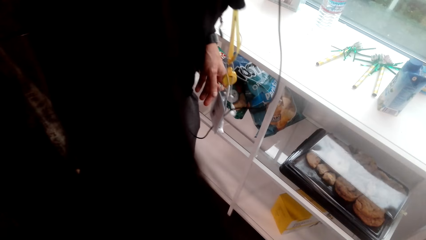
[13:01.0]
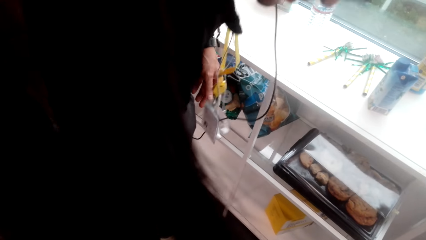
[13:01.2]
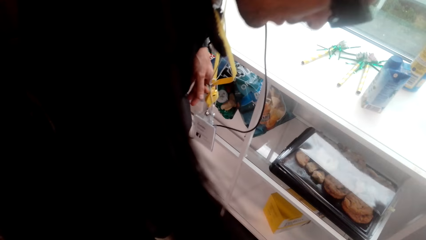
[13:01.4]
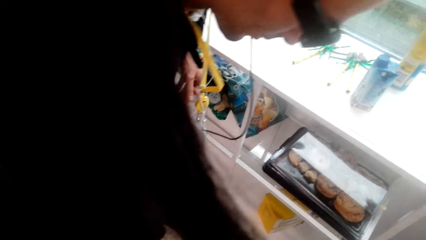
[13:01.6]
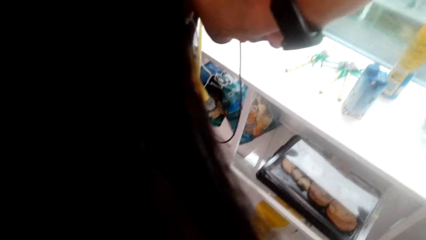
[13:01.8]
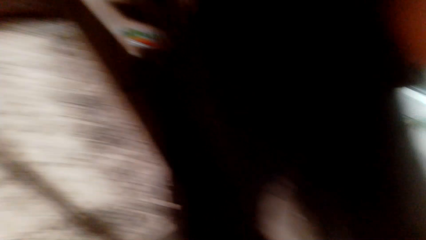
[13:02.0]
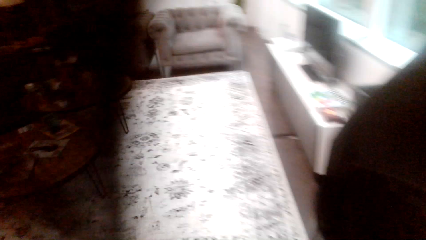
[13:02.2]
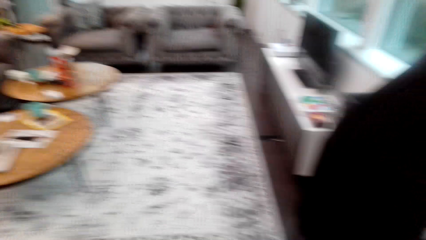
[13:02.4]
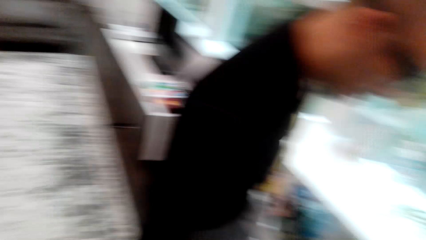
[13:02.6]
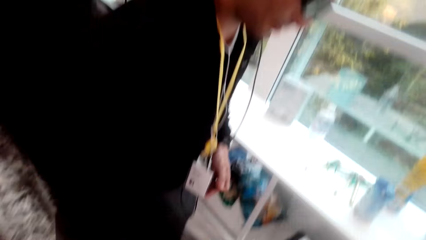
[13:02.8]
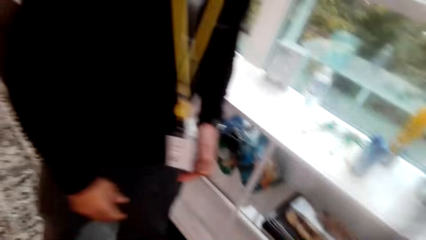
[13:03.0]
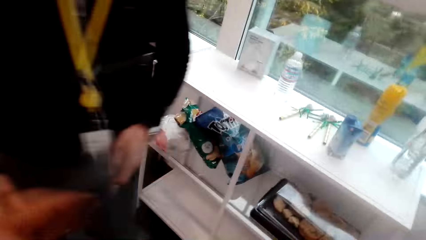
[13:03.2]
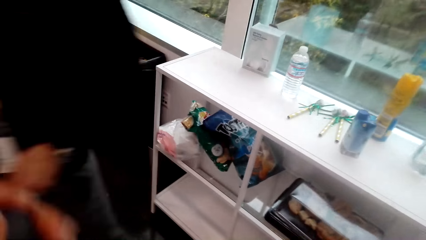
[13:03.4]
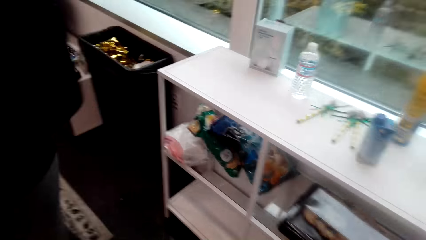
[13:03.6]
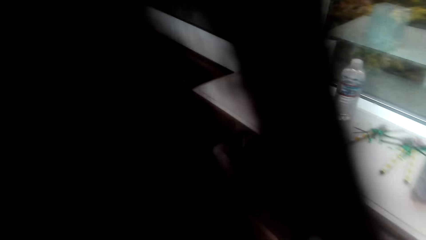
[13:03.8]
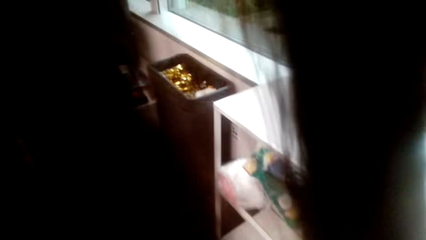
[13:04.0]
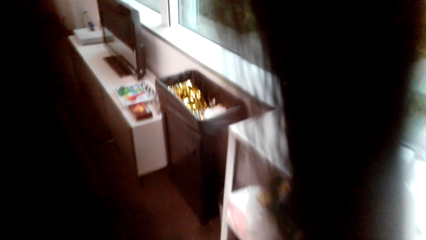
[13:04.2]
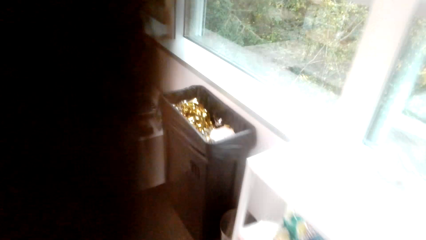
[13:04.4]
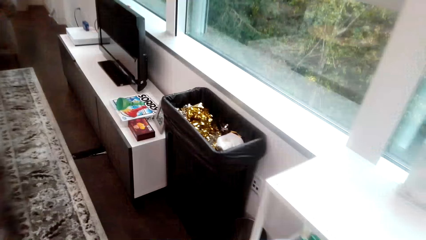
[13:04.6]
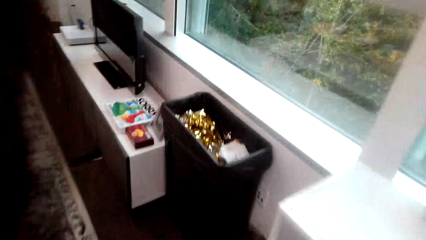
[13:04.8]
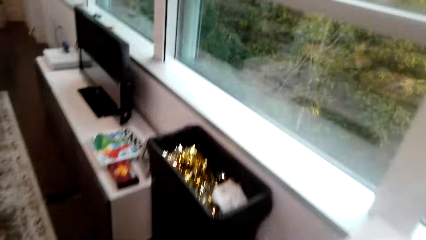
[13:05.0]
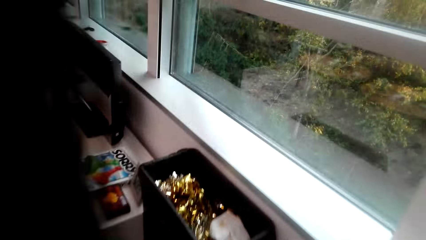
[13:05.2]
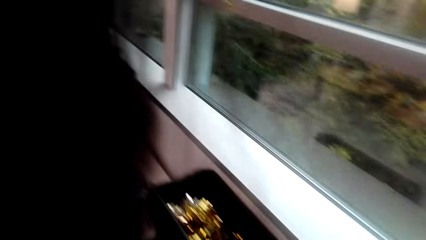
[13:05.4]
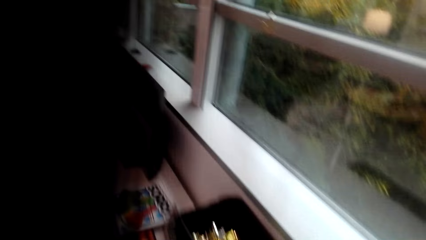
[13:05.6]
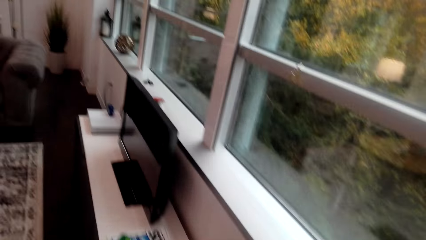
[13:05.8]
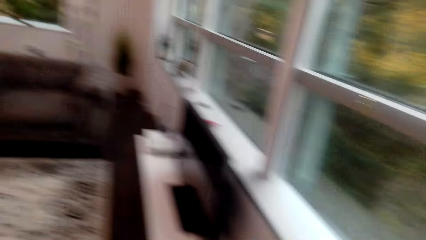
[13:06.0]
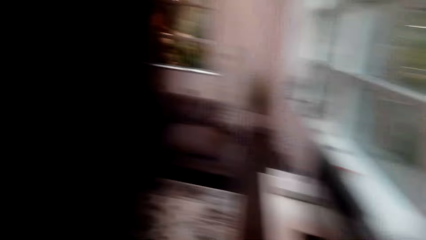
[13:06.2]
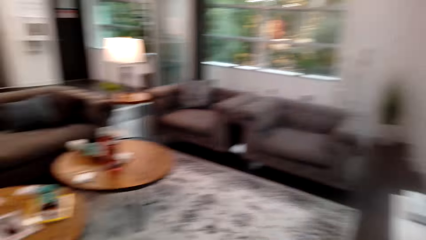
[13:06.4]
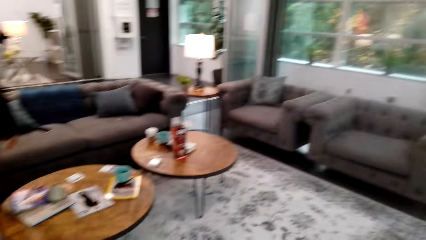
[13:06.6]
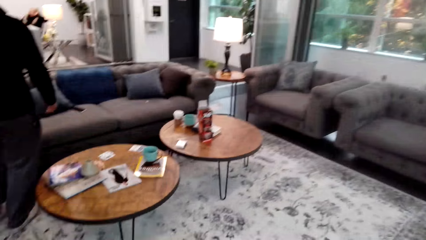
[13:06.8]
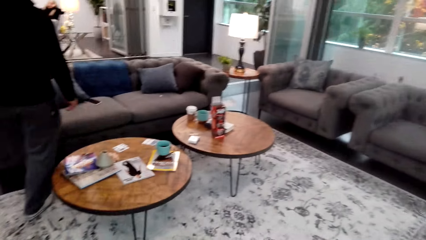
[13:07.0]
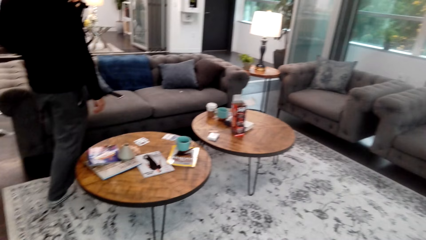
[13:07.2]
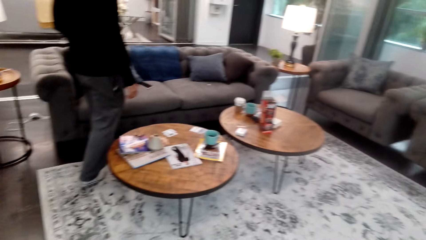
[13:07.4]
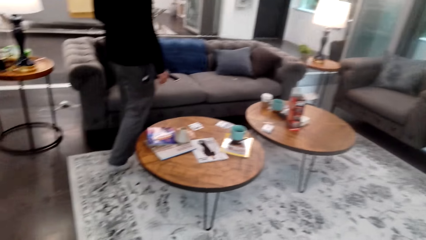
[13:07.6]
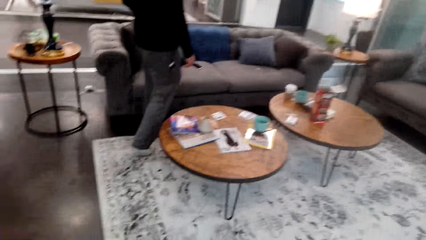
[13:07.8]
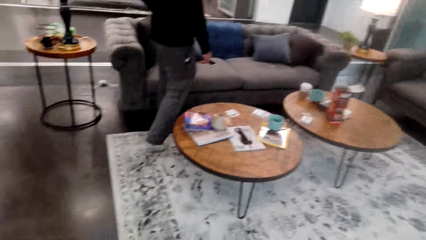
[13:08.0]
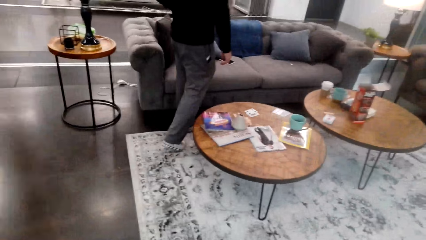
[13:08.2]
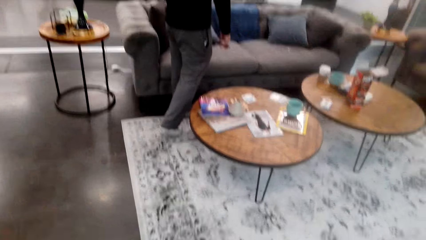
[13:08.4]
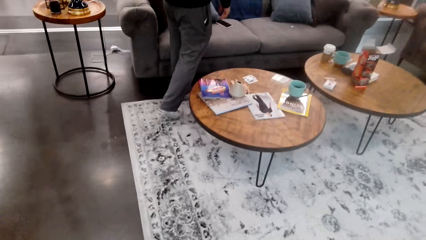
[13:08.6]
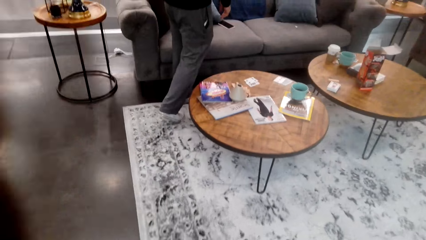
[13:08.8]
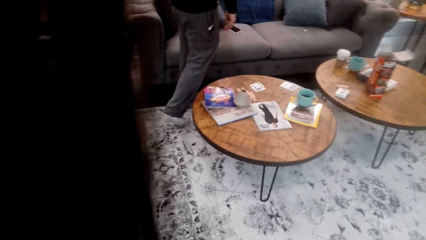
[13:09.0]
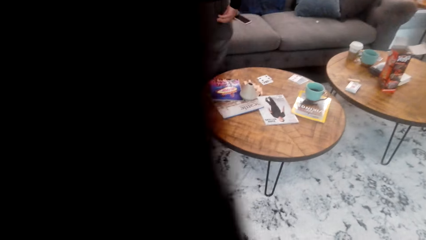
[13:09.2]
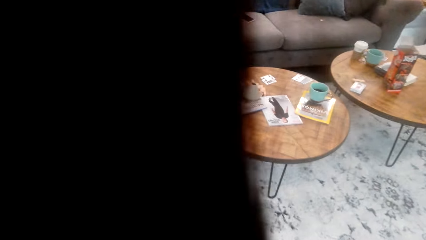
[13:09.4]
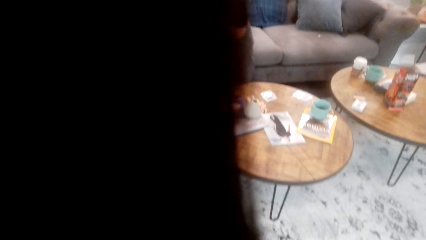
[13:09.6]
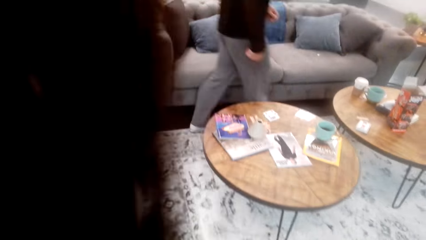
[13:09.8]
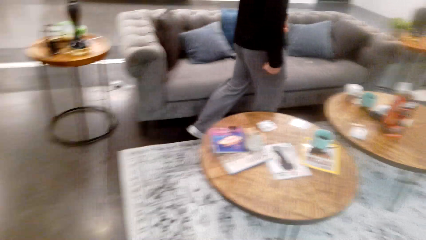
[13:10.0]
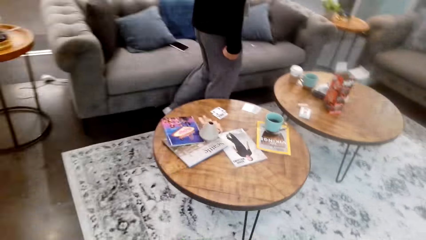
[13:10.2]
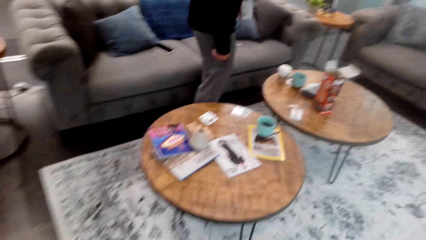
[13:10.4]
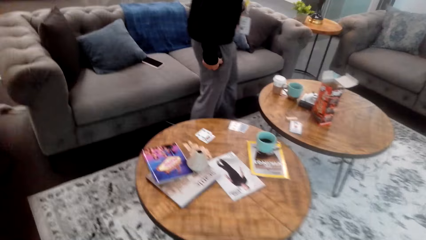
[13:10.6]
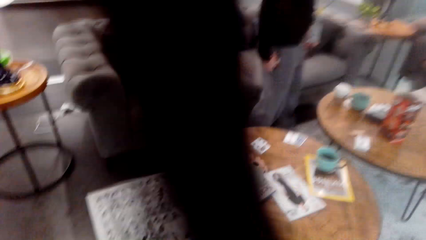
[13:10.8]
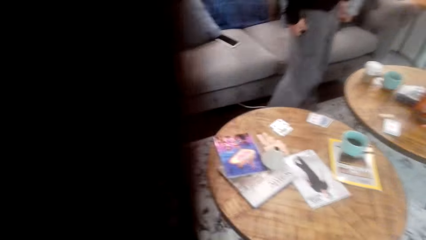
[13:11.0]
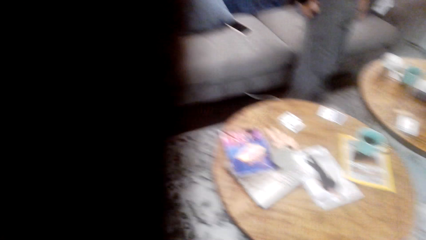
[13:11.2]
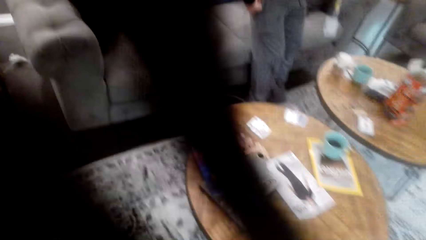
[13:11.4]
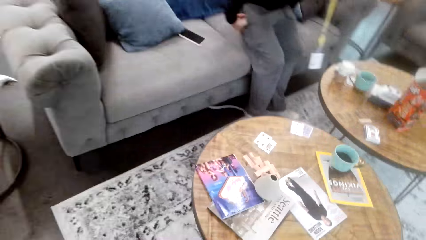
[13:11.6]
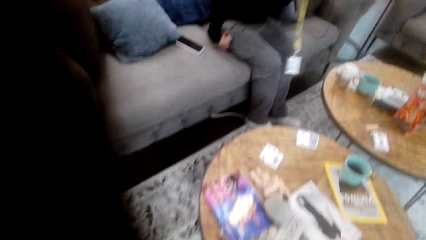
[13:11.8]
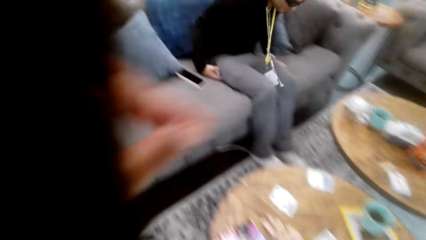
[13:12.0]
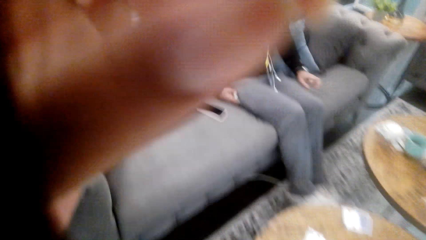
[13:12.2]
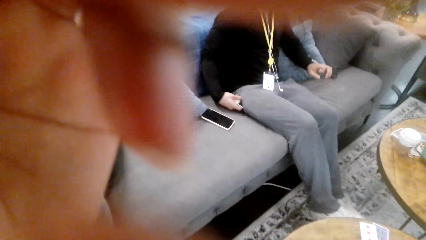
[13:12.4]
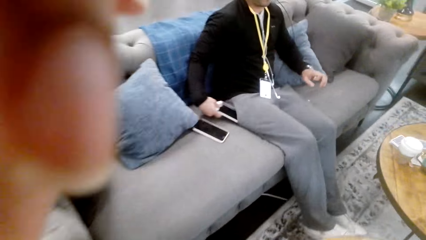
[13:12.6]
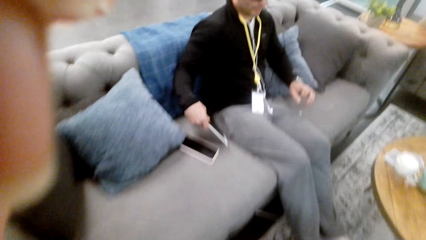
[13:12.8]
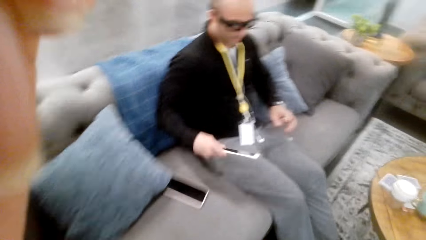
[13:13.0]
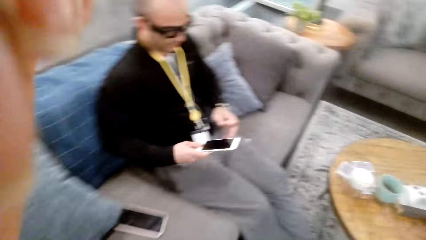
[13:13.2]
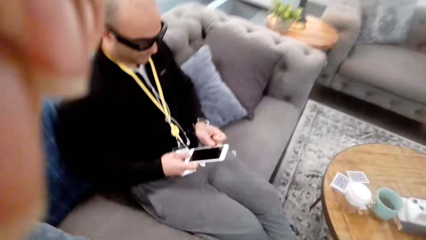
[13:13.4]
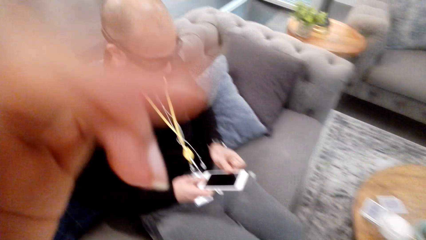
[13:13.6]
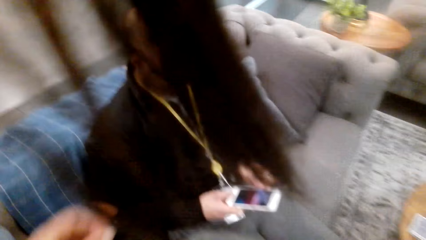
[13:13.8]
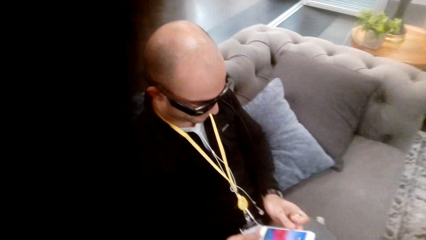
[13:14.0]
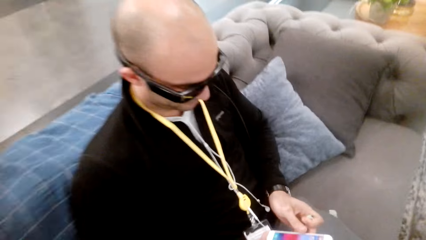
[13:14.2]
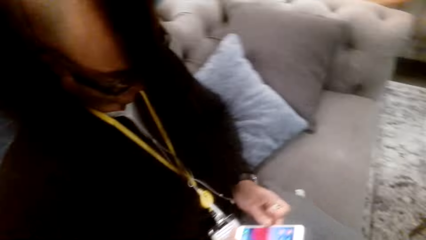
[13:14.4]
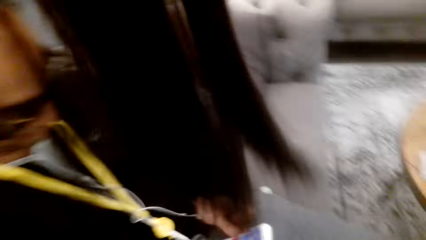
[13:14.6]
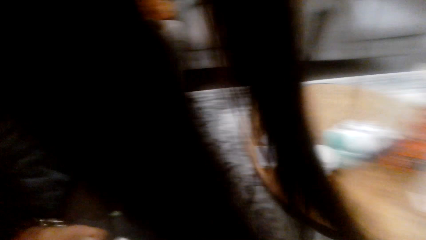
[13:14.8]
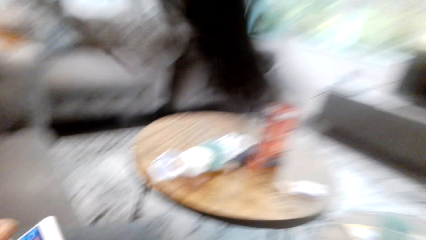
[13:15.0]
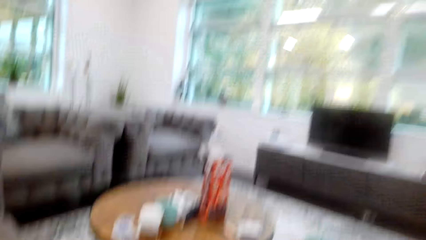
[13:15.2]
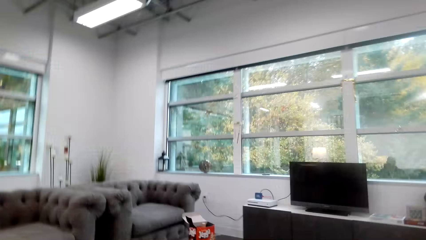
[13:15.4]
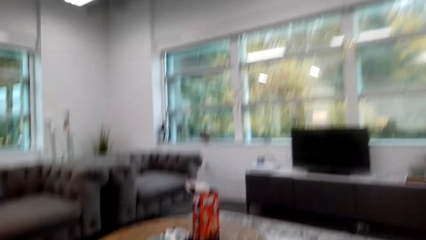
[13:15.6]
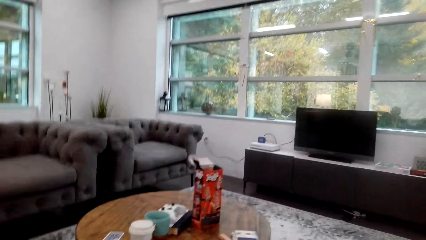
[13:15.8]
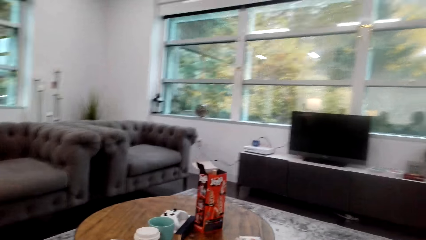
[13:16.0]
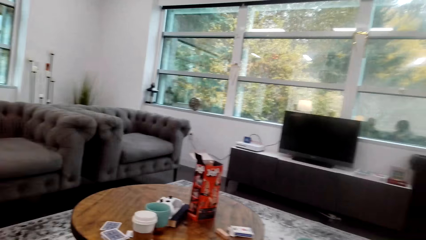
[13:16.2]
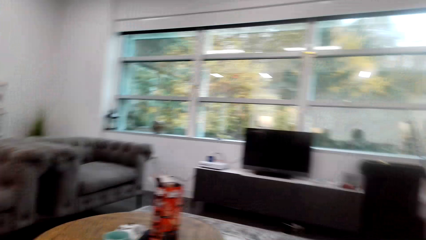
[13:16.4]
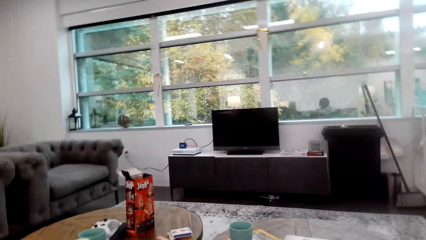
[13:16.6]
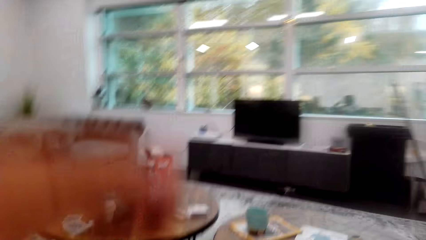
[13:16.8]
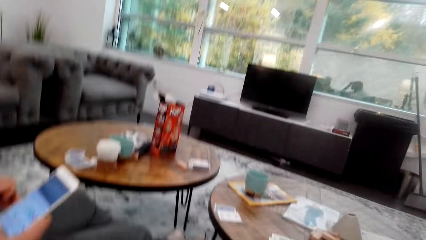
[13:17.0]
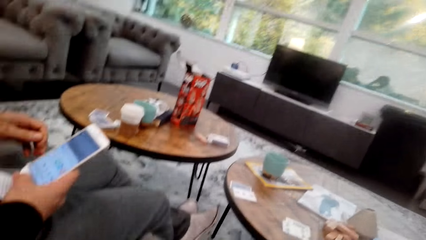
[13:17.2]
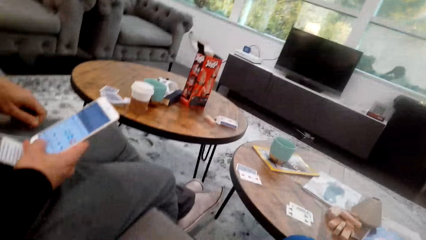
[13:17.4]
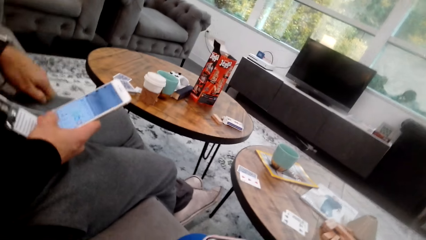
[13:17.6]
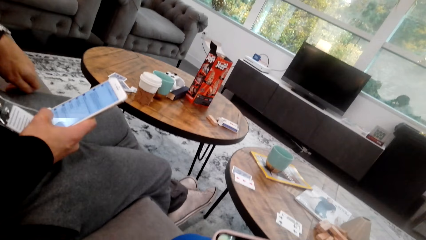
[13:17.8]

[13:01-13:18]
A man cleans the floor. The camera wearer walks around the room. The man walks around the room, sits on the couch and picks up his phone. The camera wearer sits down and looks around. The man scrolls on the phone.
